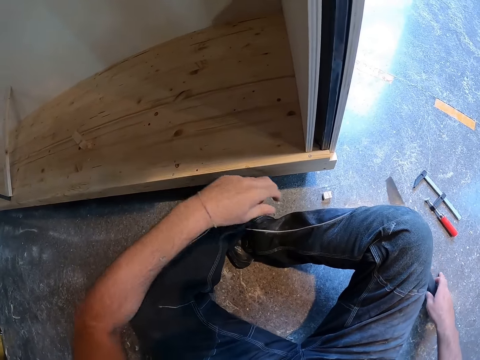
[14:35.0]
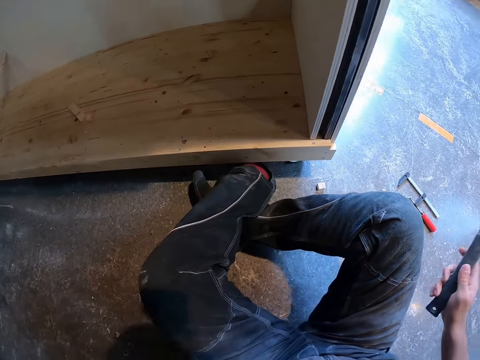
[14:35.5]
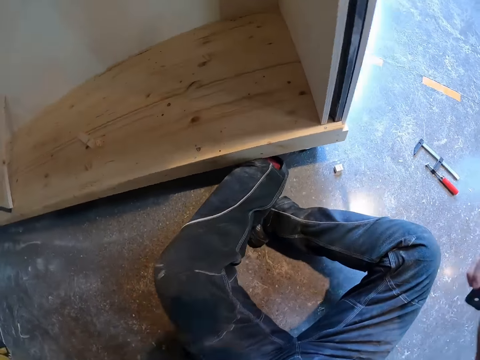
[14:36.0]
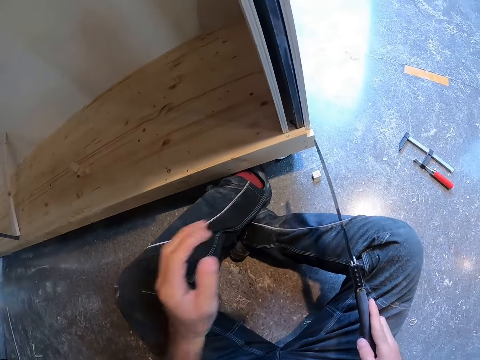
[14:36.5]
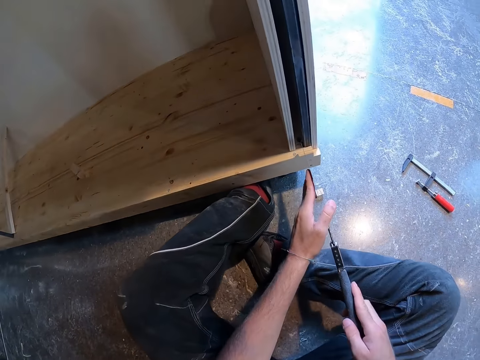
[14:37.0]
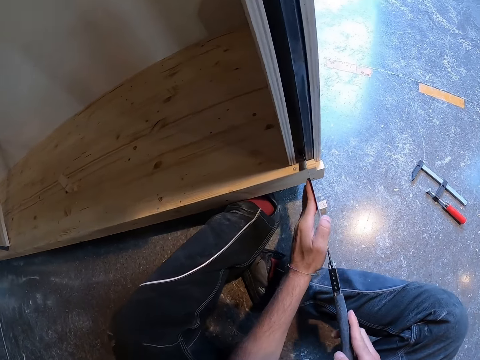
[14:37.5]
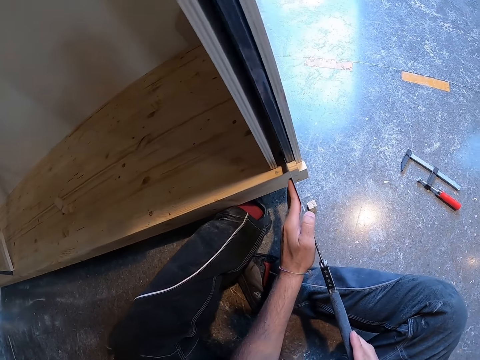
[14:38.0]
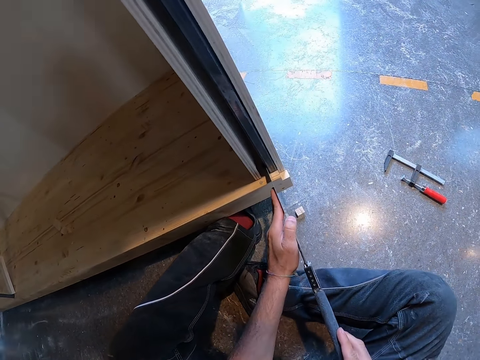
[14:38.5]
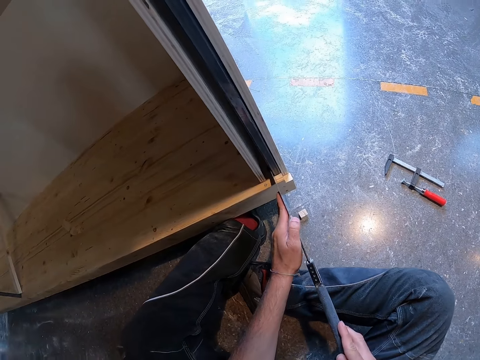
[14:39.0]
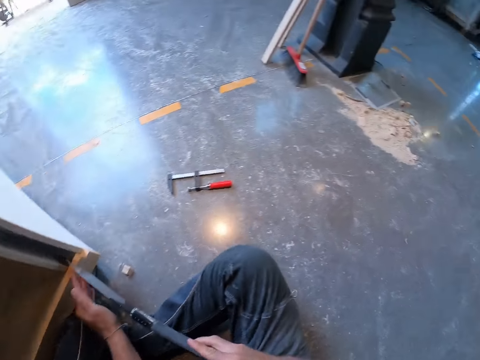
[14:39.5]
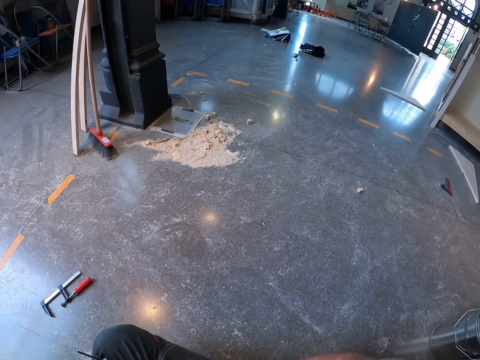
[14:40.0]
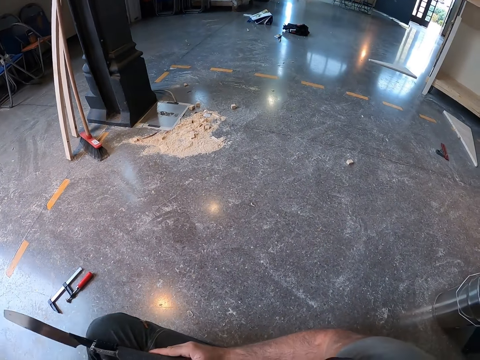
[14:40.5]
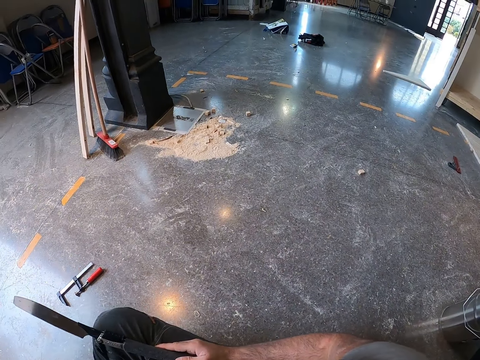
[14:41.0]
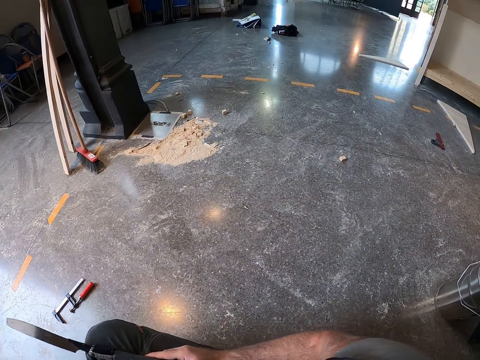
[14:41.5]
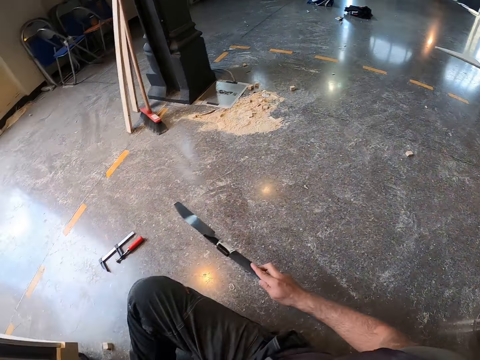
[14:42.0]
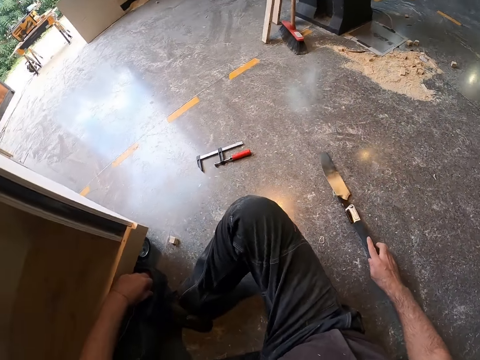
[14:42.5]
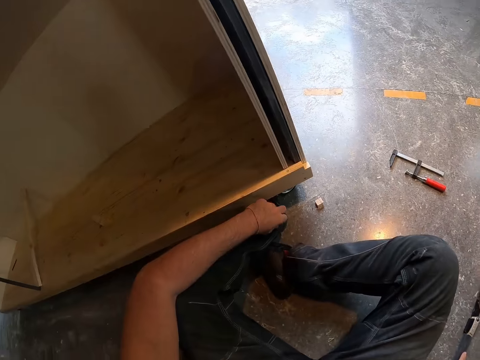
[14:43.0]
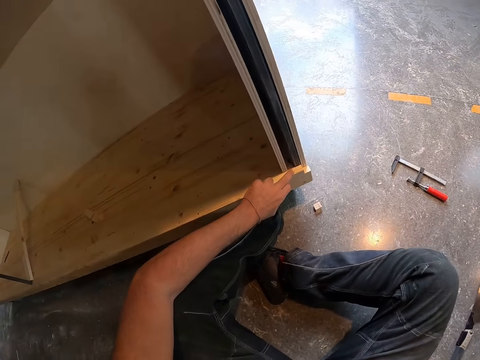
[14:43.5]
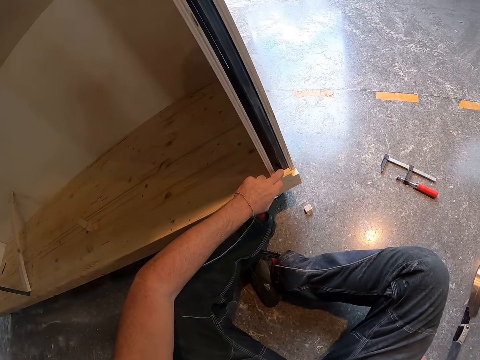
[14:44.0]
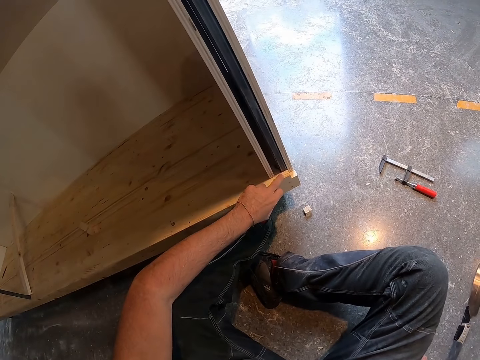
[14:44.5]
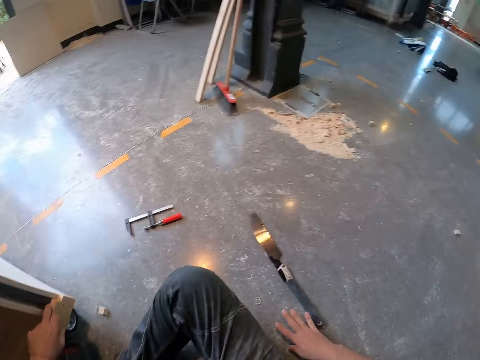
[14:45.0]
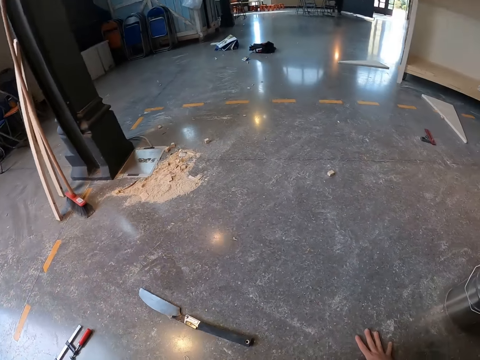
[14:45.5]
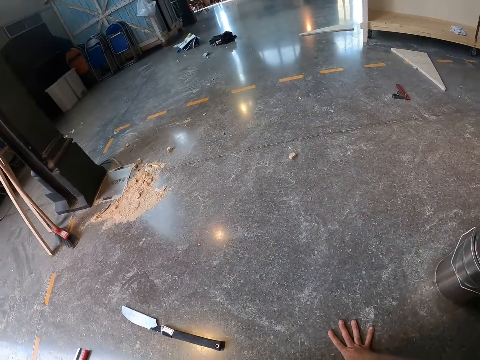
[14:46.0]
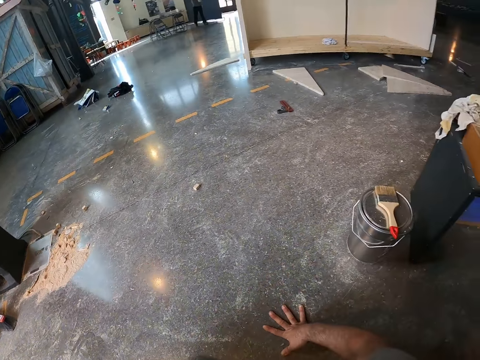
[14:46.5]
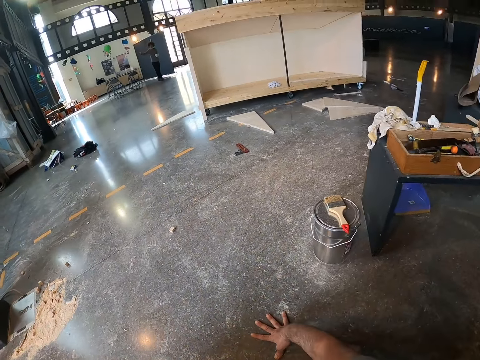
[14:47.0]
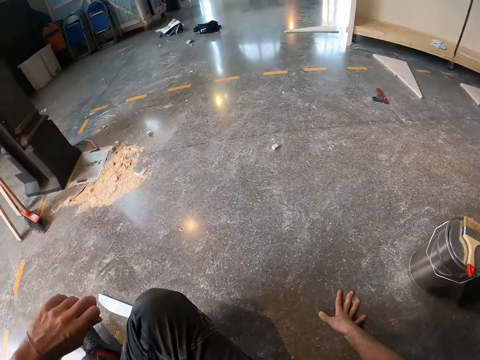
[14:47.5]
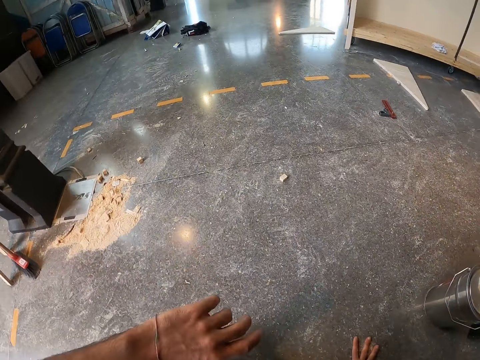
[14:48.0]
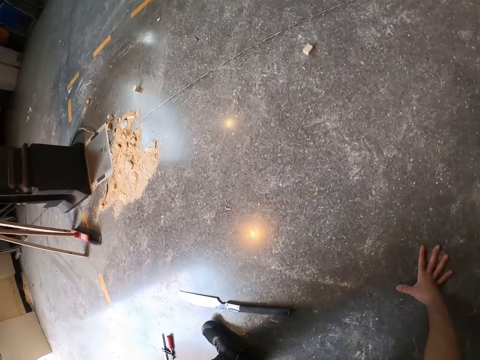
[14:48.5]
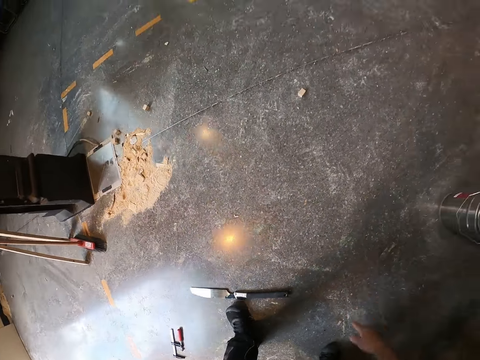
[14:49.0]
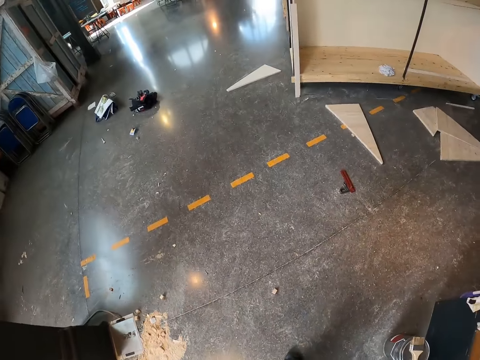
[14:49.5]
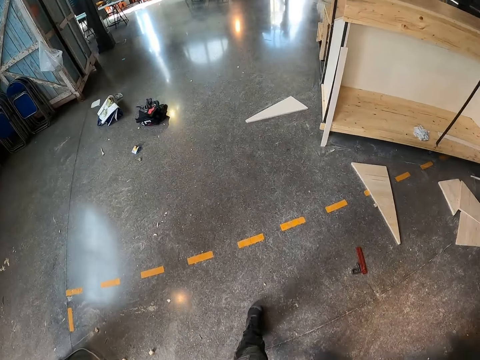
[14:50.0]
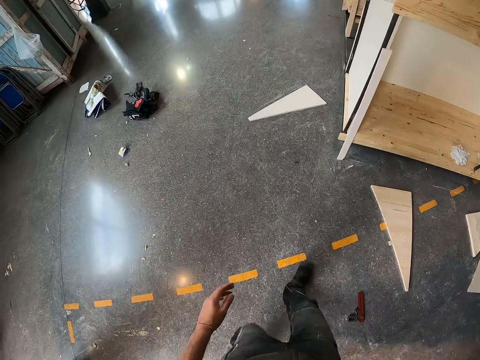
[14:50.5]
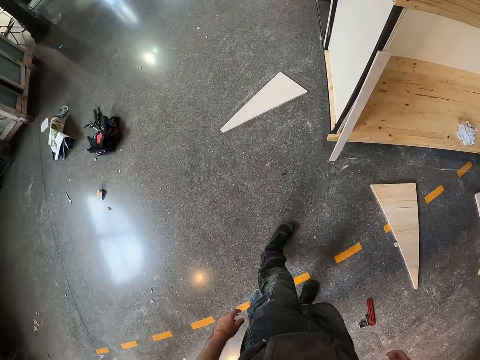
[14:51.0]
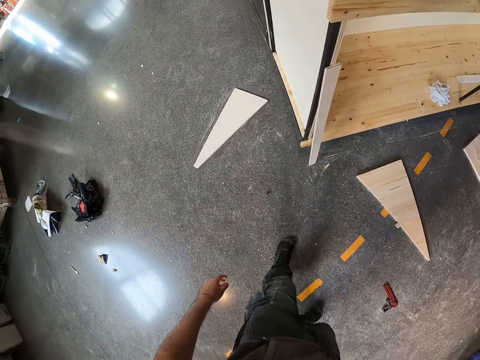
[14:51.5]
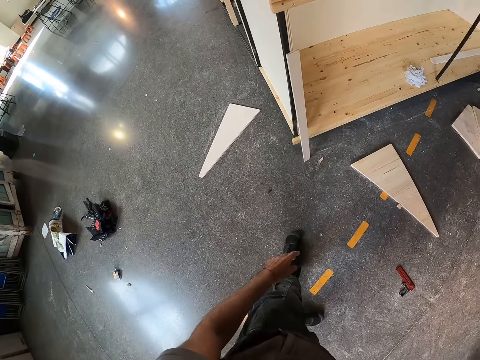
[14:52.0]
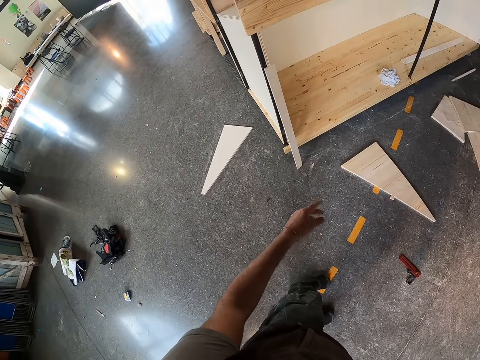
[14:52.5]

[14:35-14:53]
The camera wearer picks the knife or saw from the floor with his right hand. He moves to the left. He touches the saw. He pierces the cupboard with the knife in both hands. He cuts the wooden structure. He looks around. He places the knife on the floor with his right hand. He touches the cupboard with his left hand. He looks around and repositions his hand on the floor. He stands up. He walks around.

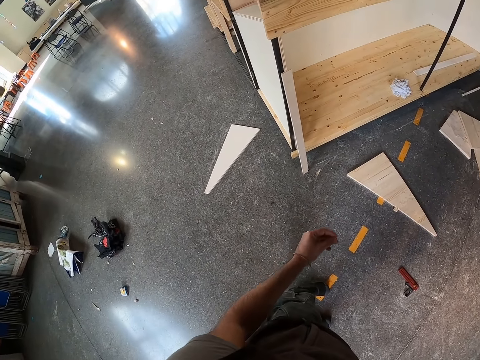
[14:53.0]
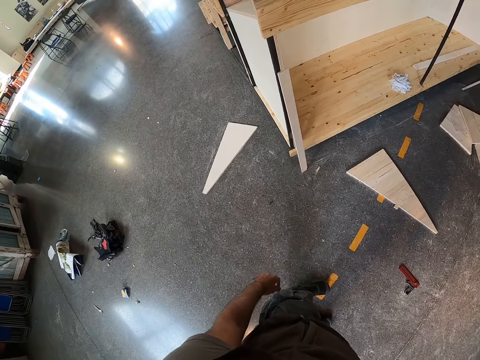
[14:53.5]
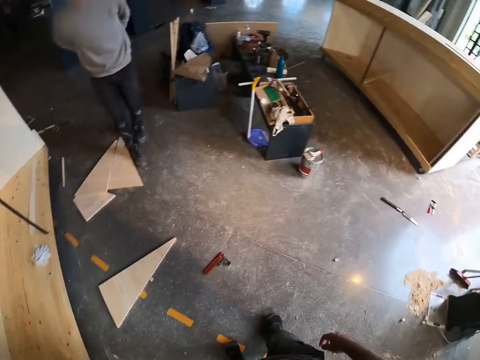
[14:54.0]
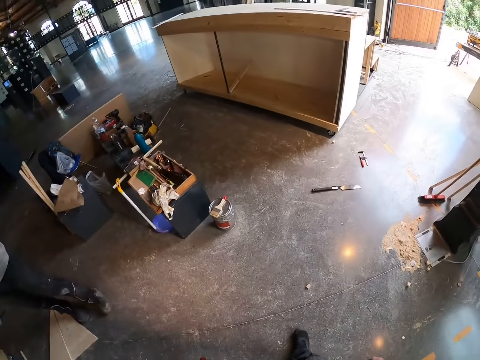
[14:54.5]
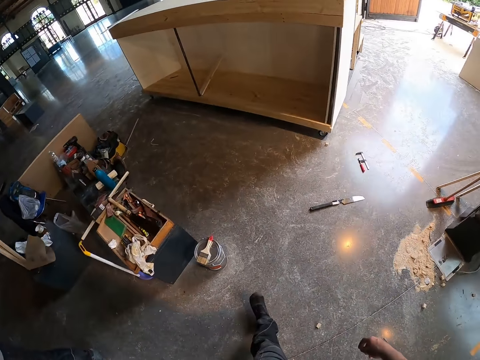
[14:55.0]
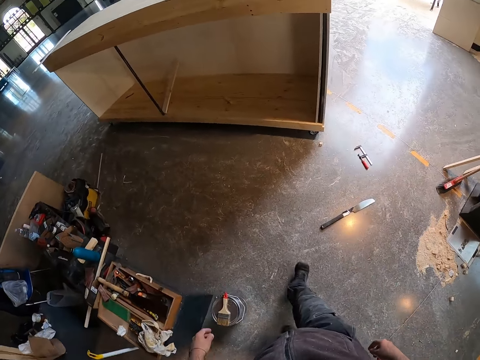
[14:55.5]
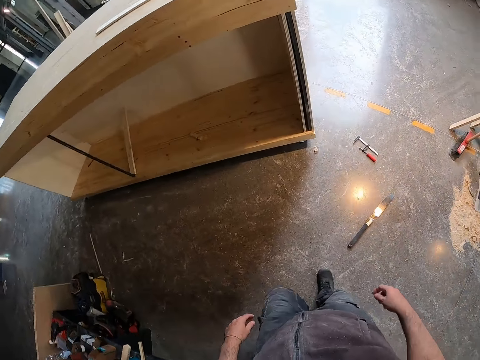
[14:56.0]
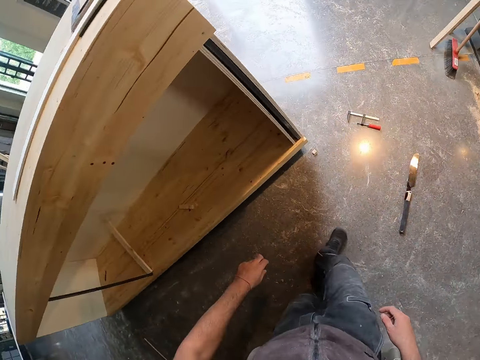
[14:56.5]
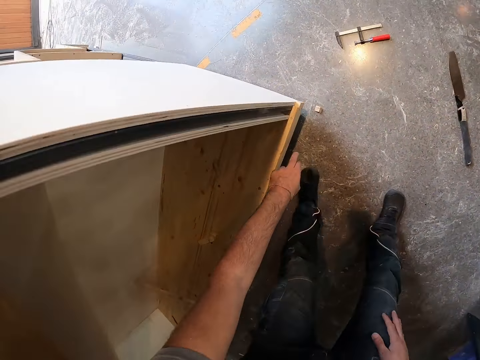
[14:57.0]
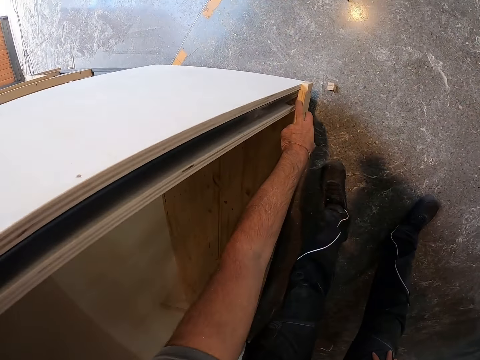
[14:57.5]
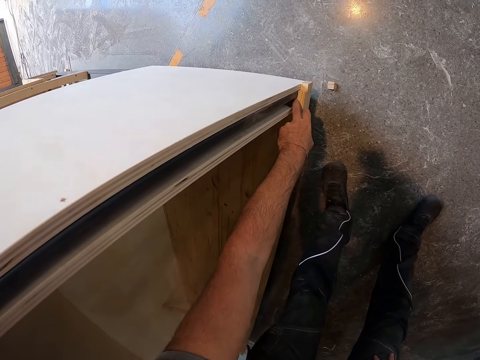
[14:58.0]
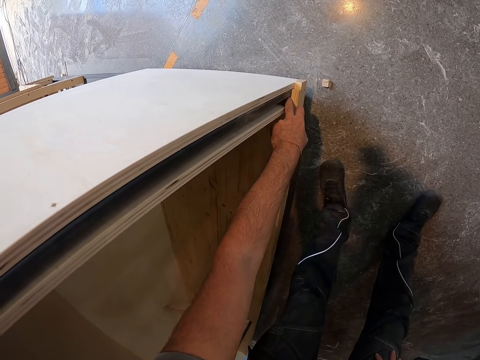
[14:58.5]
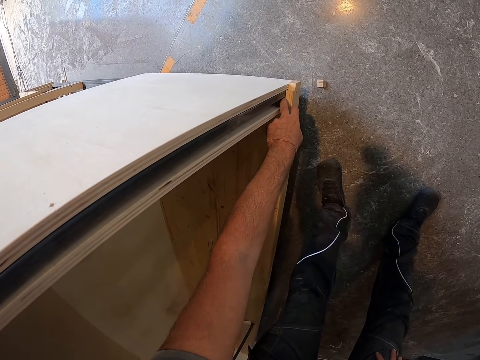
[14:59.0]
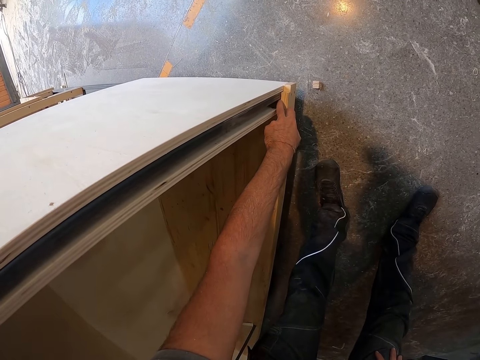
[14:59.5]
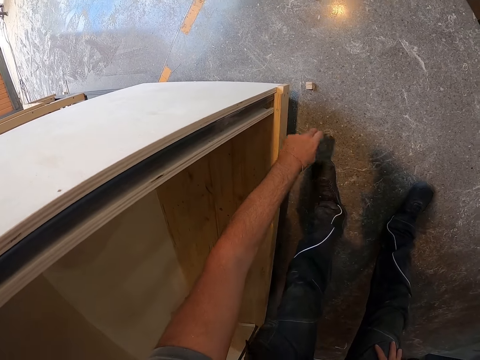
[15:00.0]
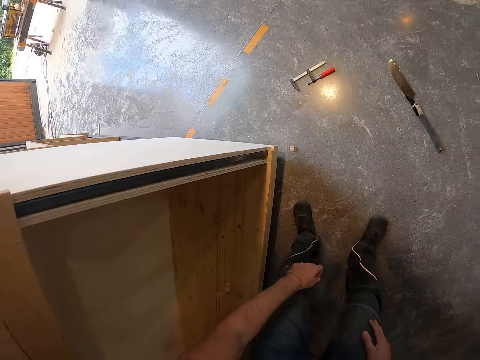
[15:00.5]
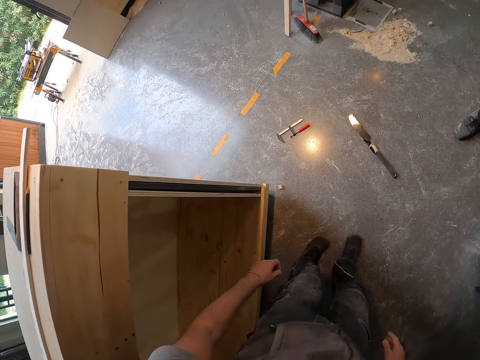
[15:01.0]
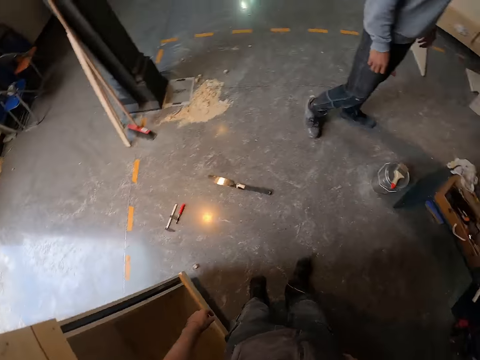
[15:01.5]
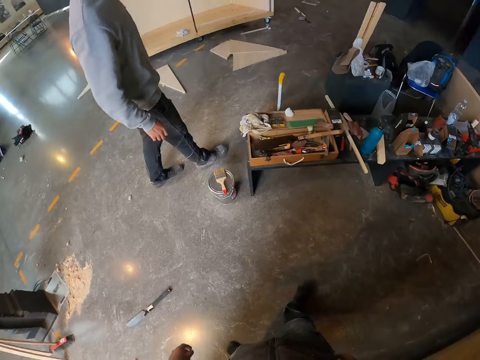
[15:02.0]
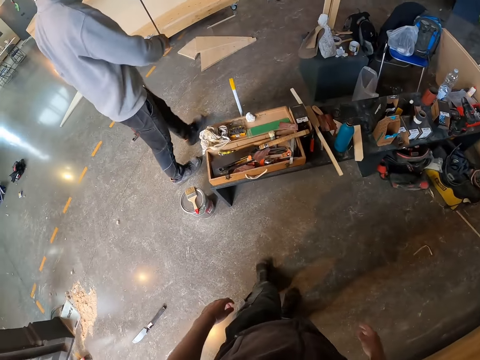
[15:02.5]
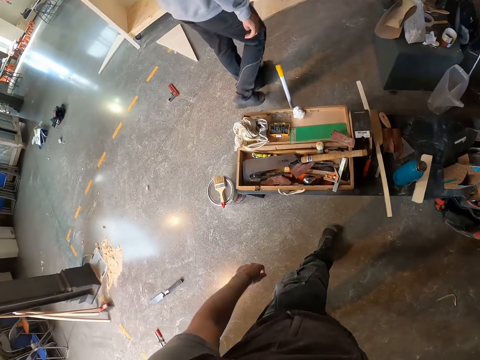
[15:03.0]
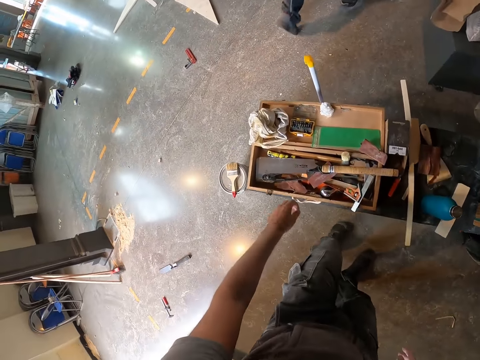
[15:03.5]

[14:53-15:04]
A man stands on the other side. The camera wearer walks around. He touches the cupboard with his left hand. He walks around. The man walks away.
